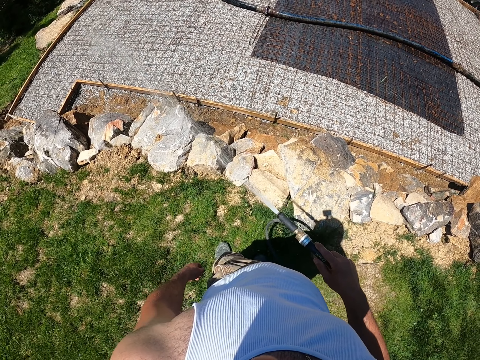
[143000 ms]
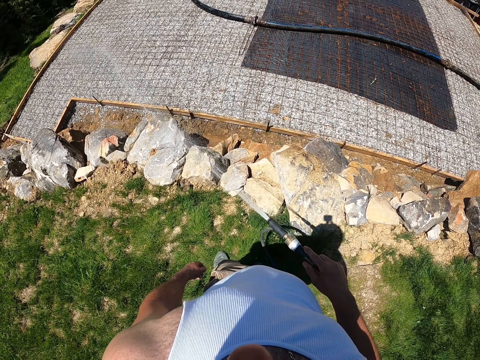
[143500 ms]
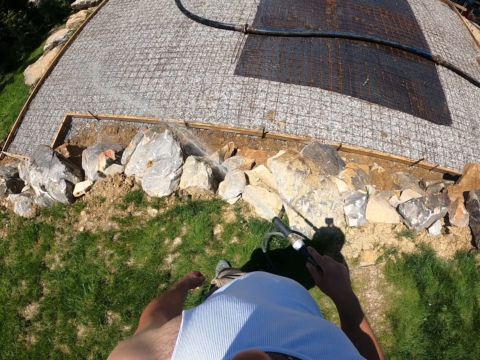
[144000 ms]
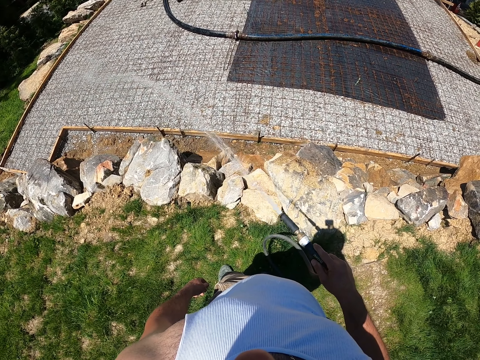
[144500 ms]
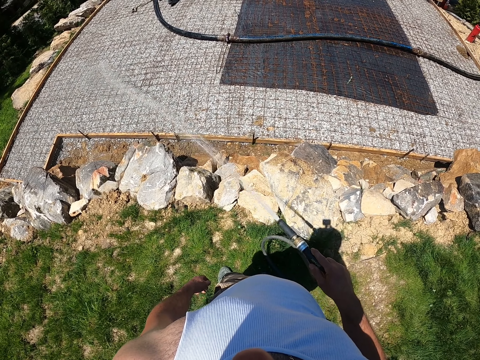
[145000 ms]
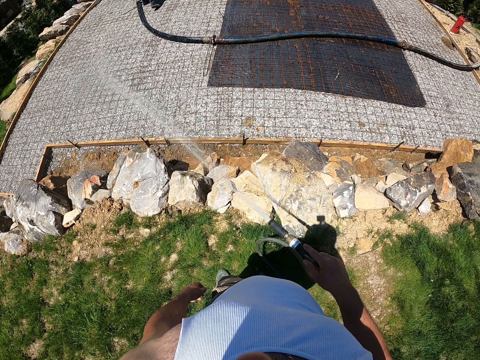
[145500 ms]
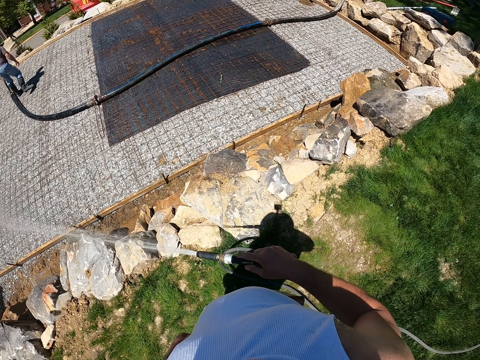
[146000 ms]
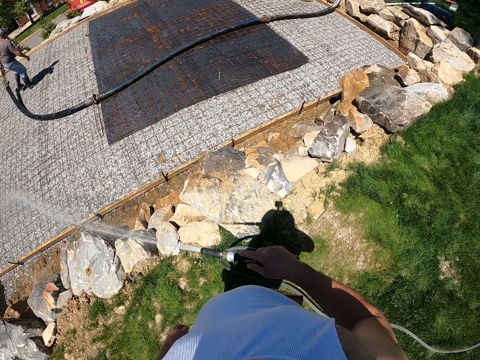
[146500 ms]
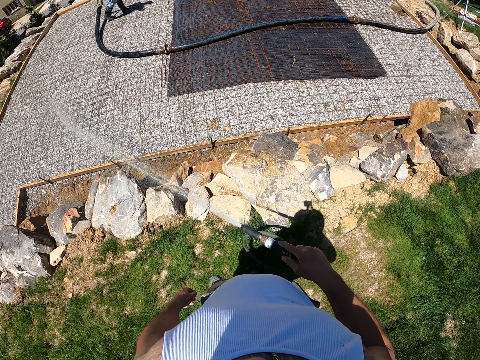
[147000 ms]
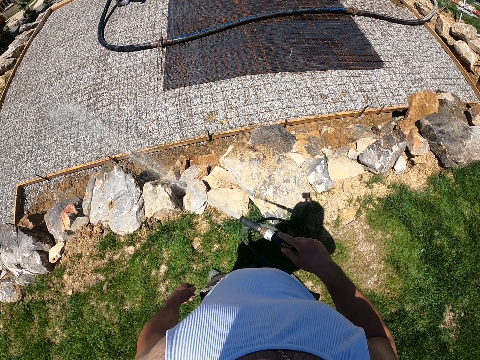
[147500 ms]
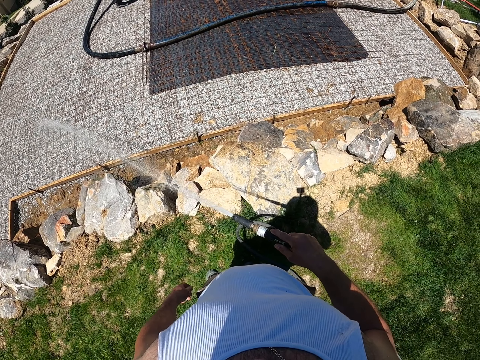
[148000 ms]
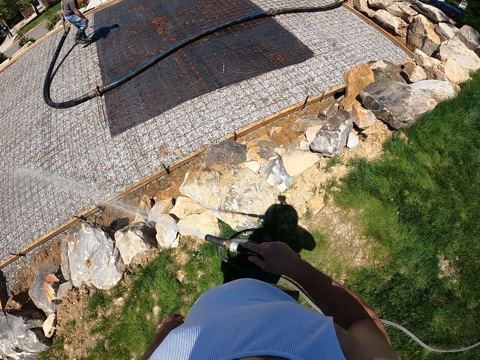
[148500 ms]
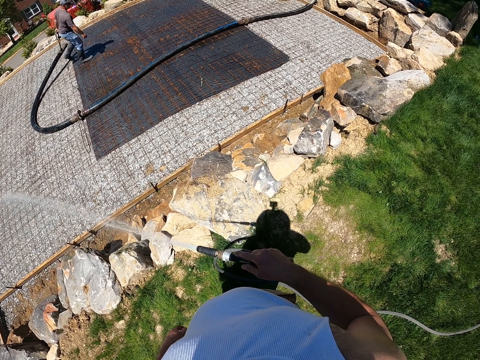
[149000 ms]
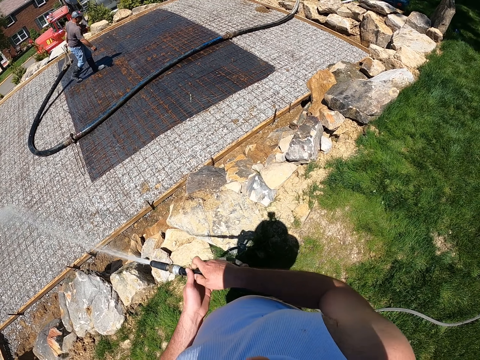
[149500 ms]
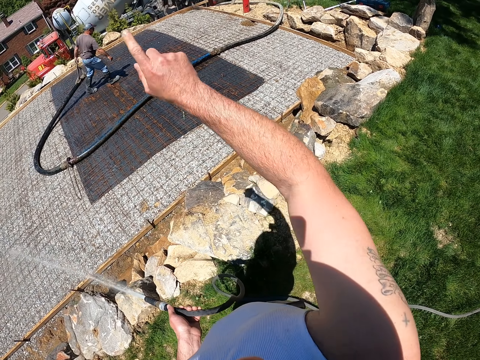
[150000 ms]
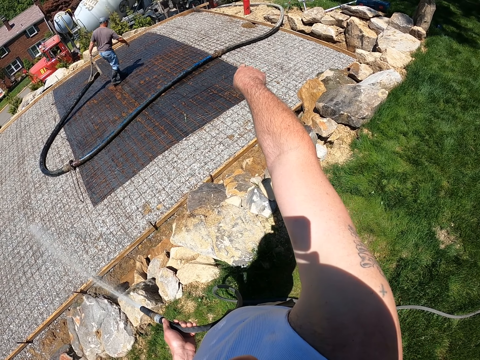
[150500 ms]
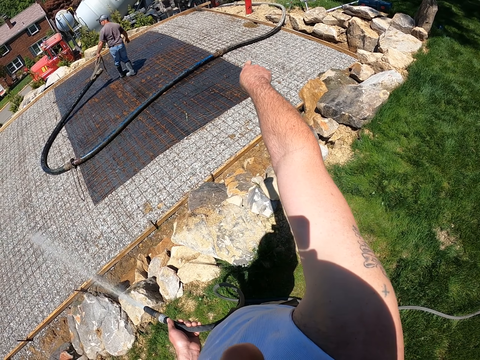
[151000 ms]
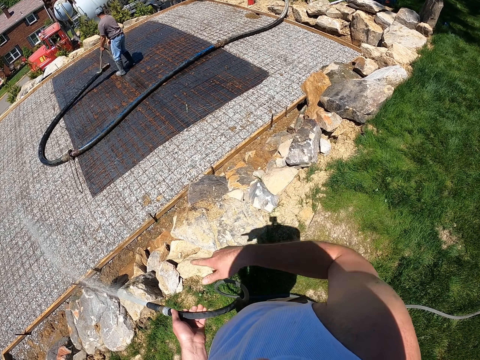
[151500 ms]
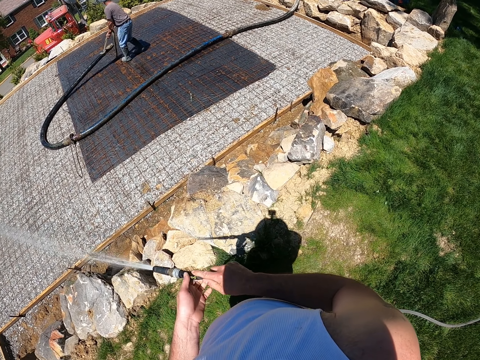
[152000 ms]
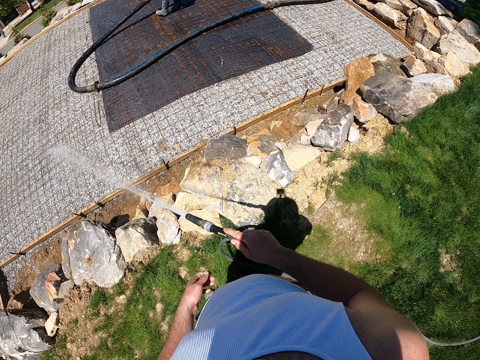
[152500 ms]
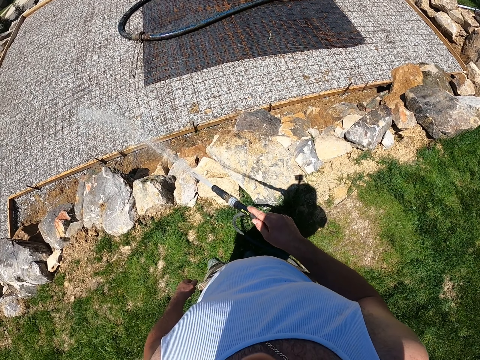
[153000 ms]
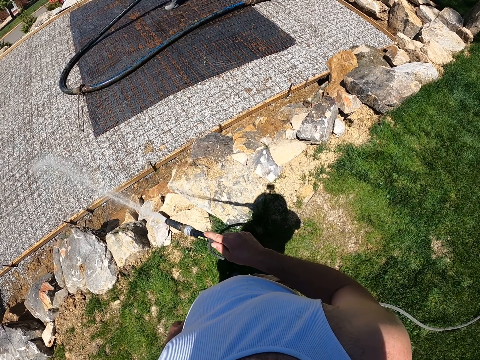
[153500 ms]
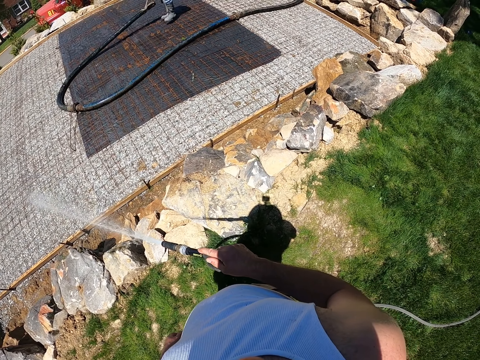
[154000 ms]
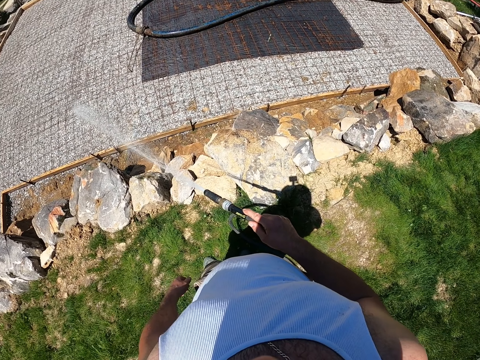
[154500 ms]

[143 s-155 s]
The camera wearer gestures with the left hand while sprinkling water on the dry slab. A man moves a pipe around.

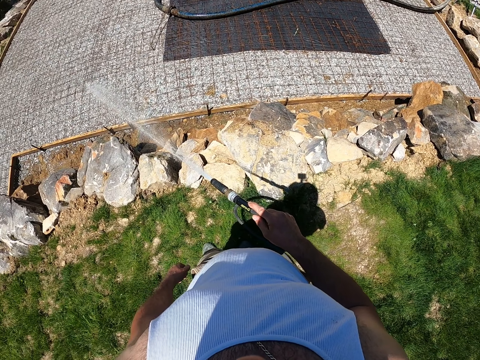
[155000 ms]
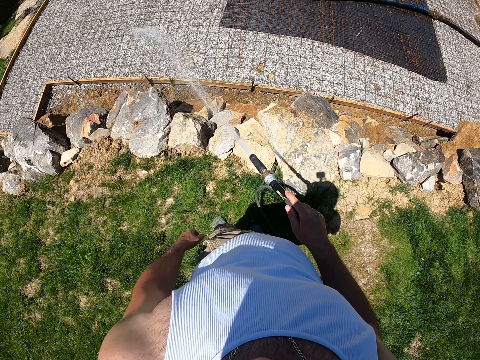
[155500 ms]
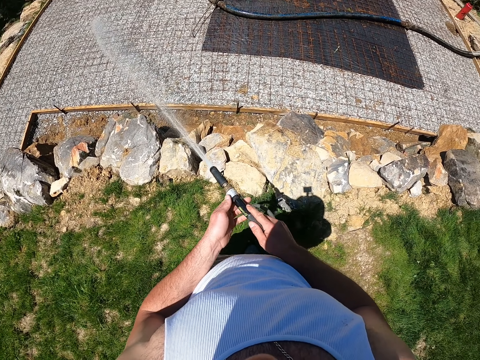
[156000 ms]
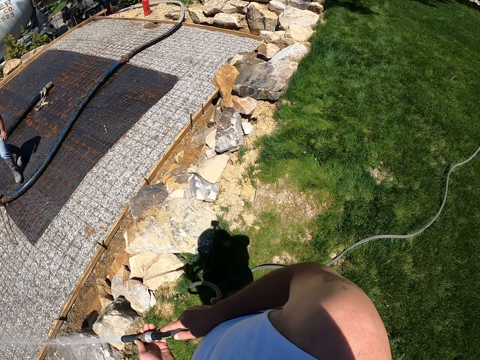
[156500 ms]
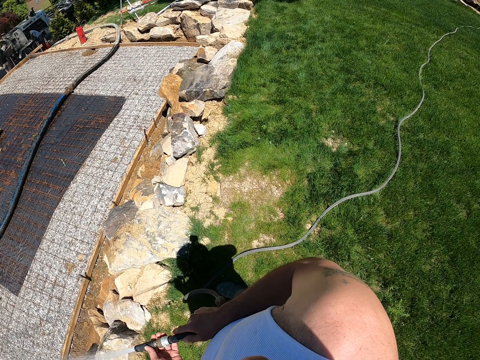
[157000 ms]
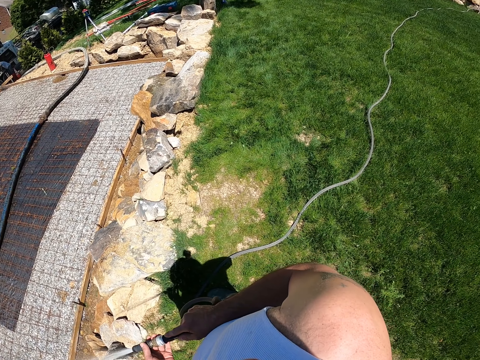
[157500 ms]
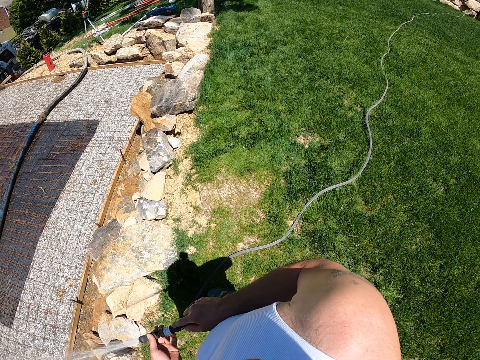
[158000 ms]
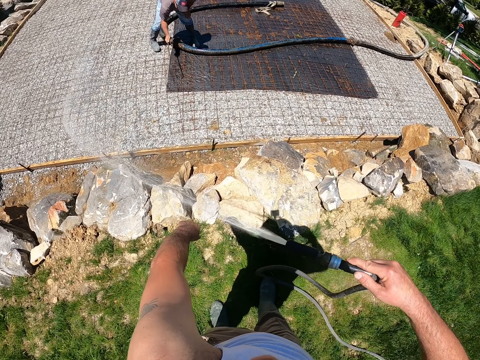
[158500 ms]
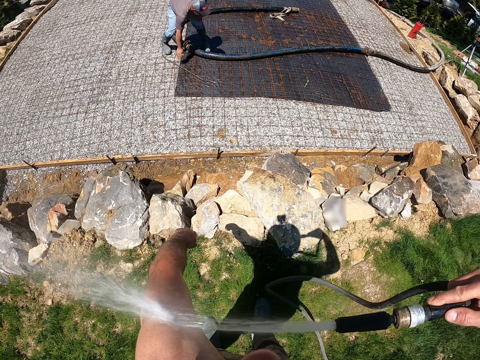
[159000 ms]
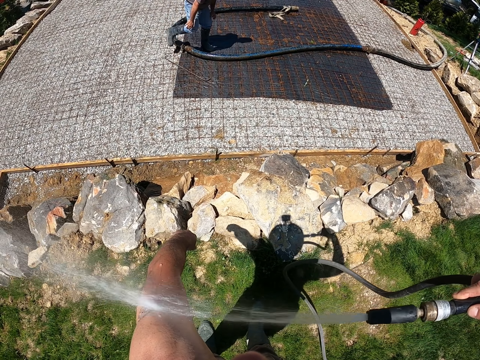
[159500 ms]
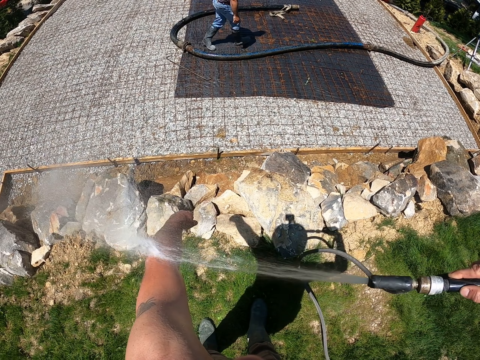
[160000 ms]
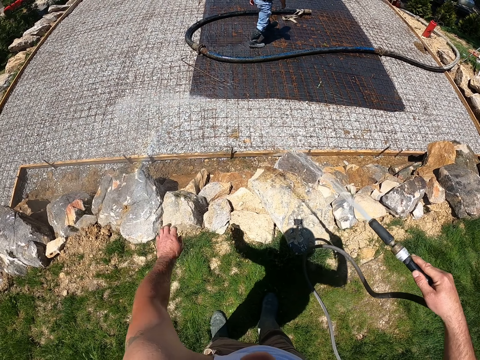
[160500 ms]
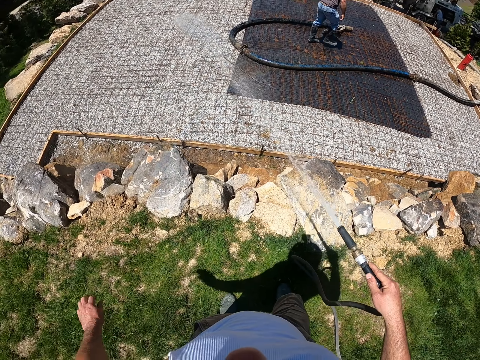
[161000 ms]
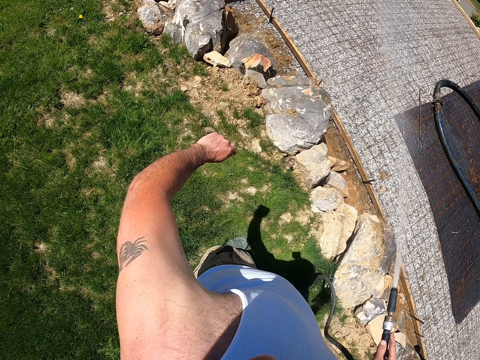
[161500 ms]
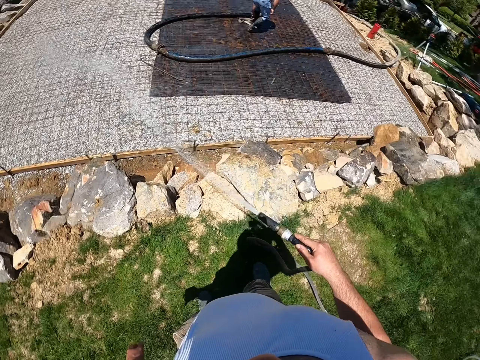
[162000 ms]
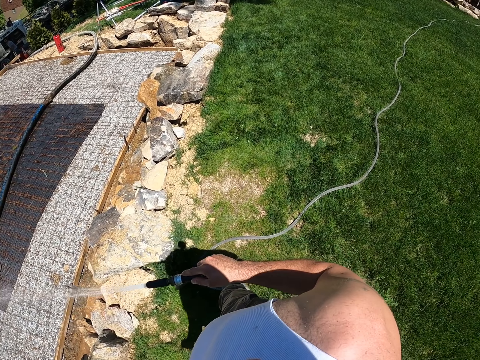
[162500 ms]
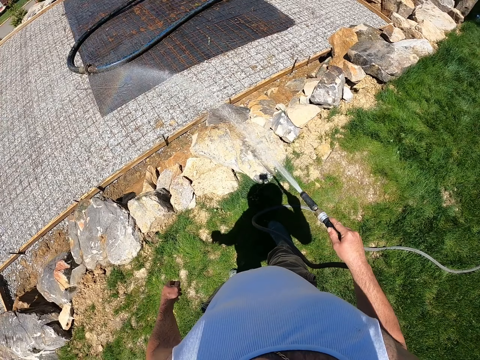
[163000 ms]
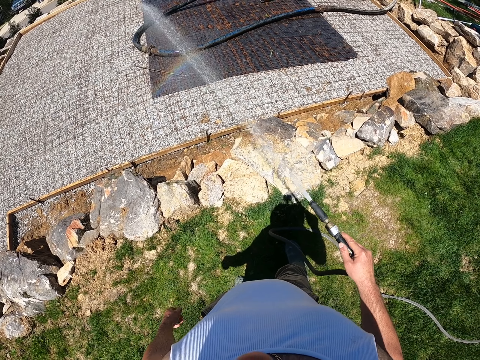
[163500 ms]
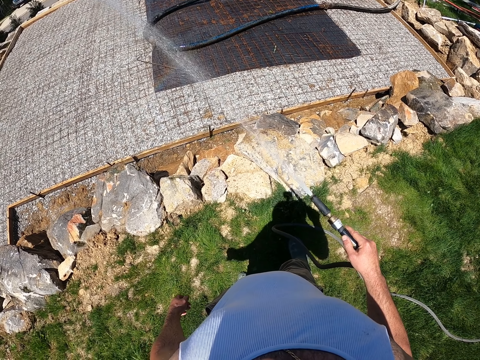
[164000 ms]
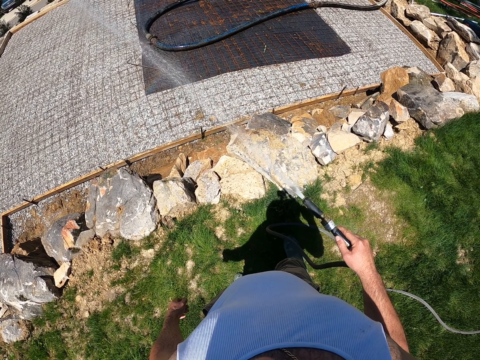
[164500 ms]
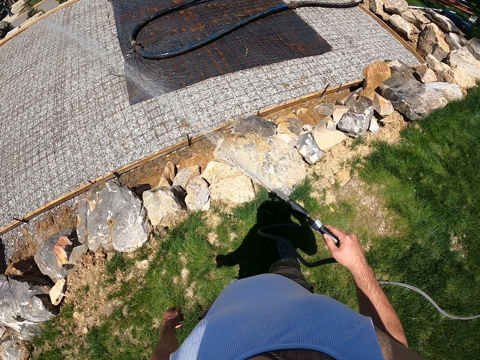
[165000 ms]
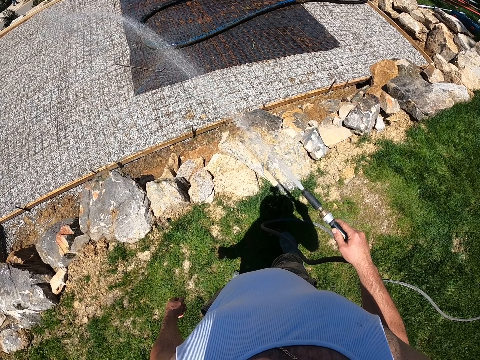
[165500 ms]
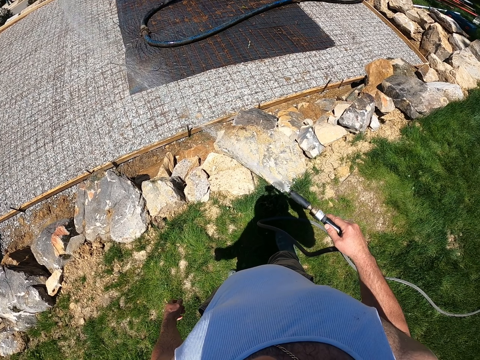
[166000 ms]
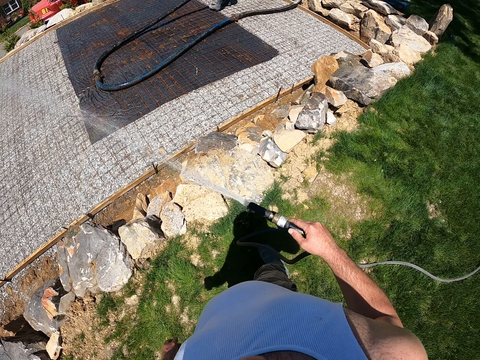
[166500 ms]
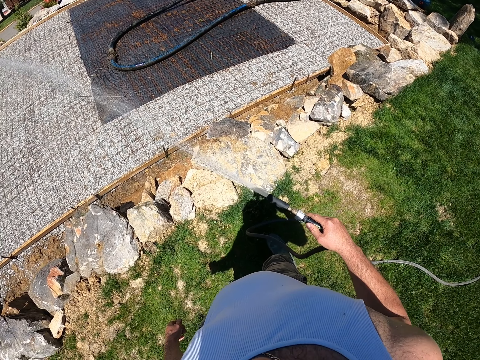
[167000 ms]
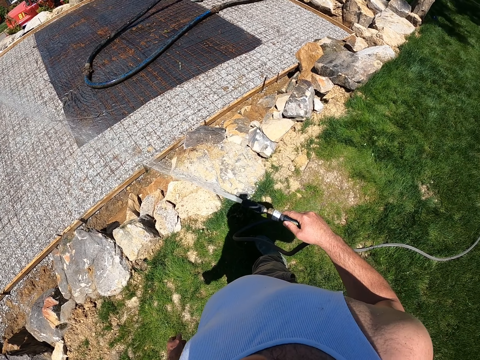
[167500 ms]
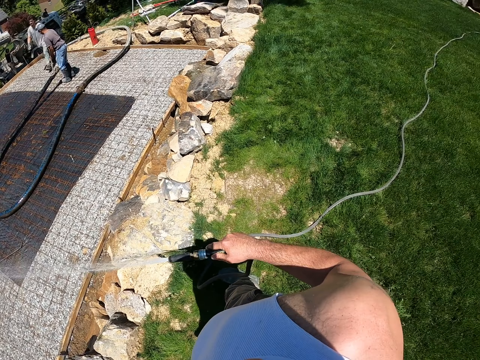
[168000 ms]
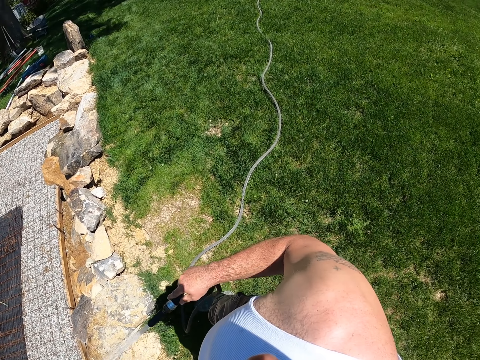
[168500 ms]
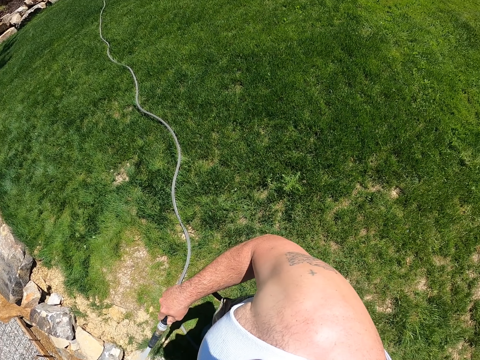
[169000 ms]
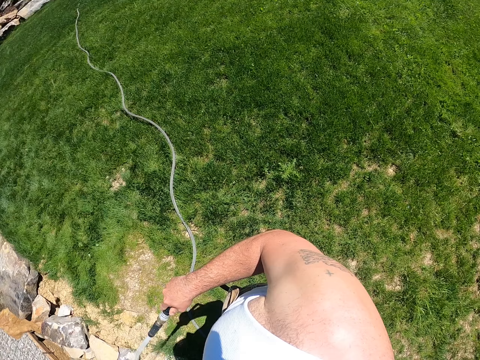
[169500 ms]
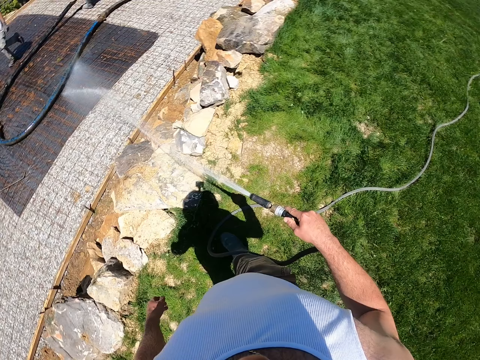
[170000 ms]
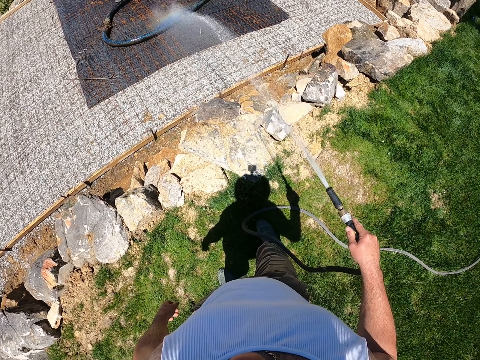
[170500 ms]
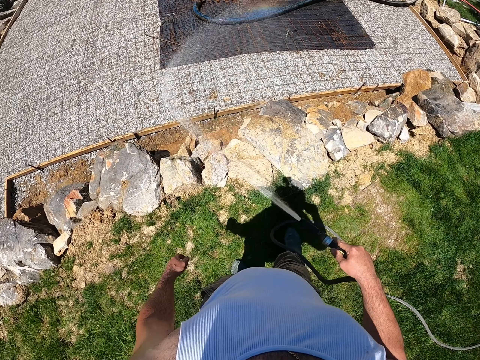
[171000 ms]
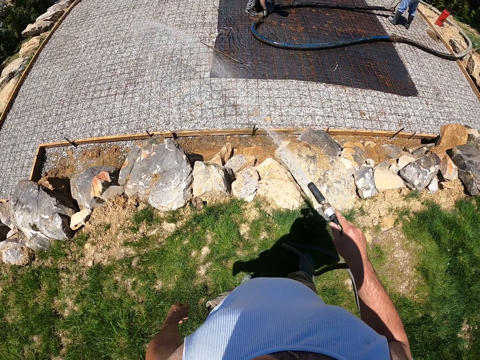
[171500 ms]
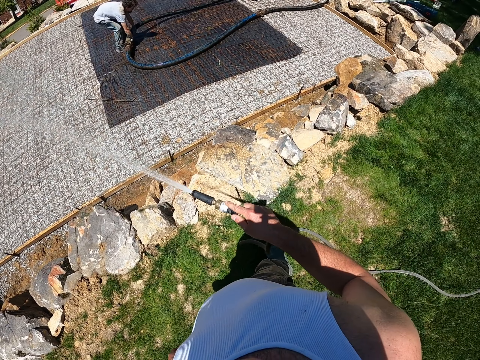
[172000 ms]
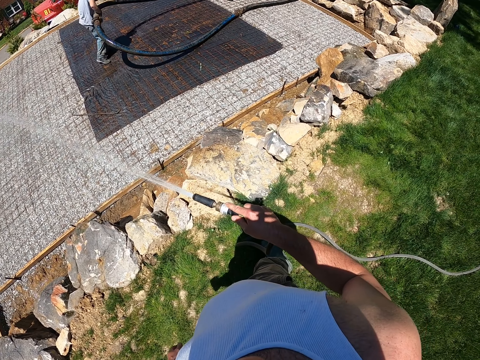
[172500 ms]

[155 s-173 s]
The camera wearer sprays water on the construction site. He sprays water on his hand. He sprinkles water on the slab. A man walks around. The camera wearer sprays water on the construction site. He looks around. He sprays water on the construction site.
